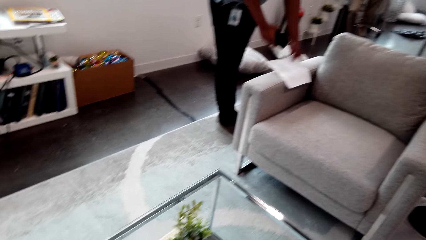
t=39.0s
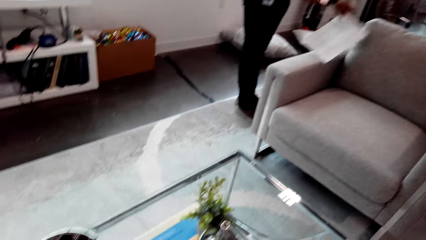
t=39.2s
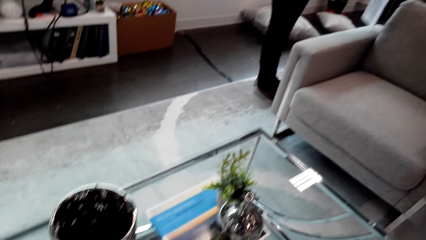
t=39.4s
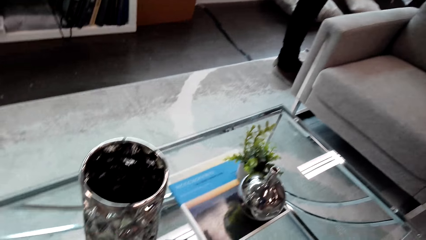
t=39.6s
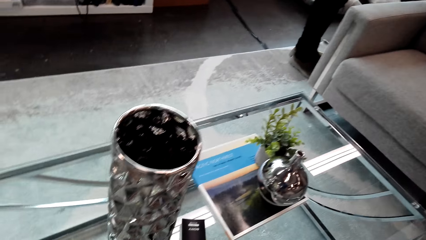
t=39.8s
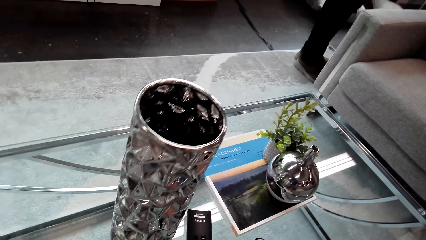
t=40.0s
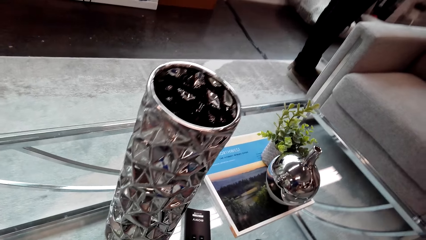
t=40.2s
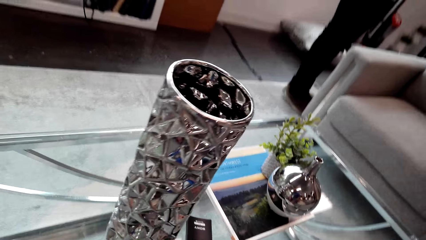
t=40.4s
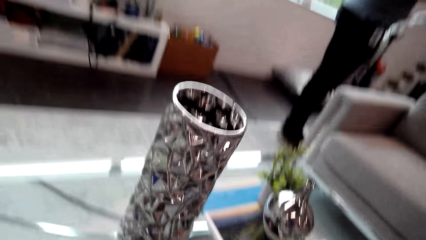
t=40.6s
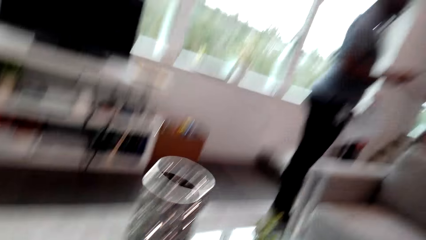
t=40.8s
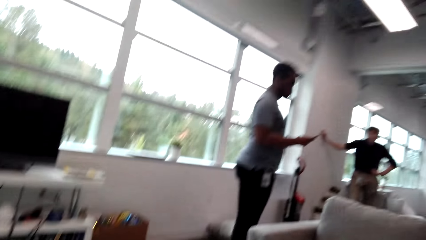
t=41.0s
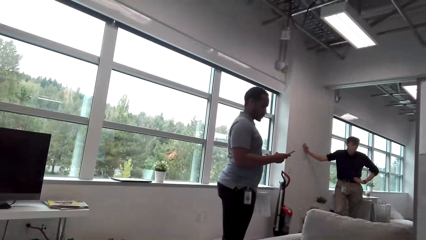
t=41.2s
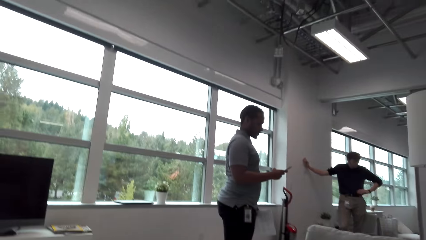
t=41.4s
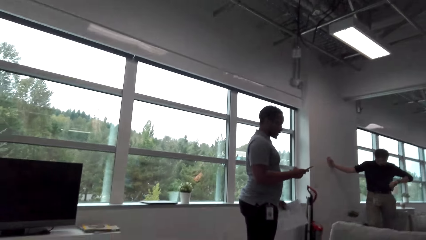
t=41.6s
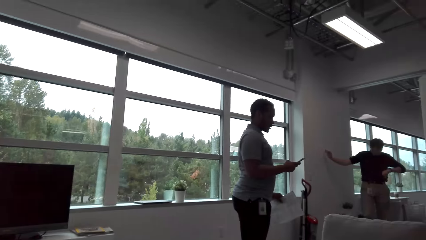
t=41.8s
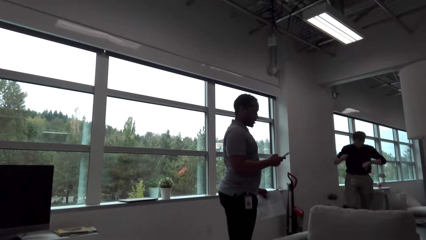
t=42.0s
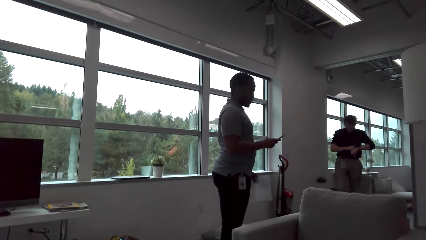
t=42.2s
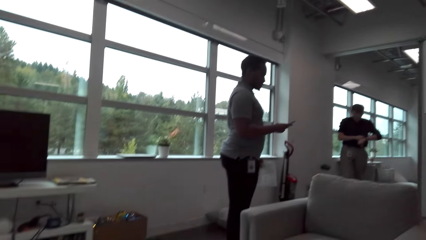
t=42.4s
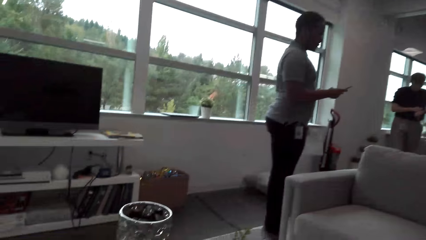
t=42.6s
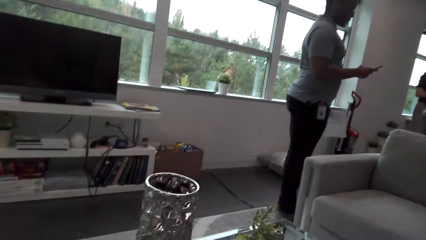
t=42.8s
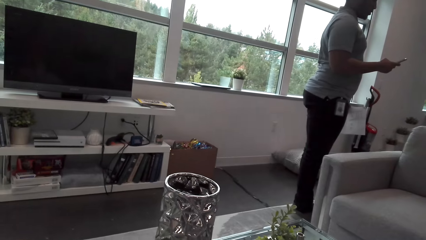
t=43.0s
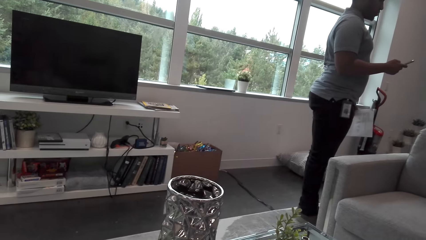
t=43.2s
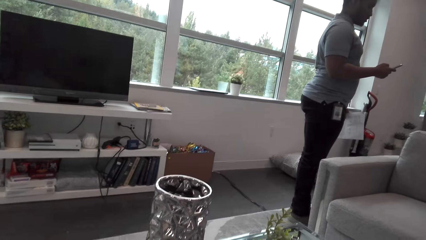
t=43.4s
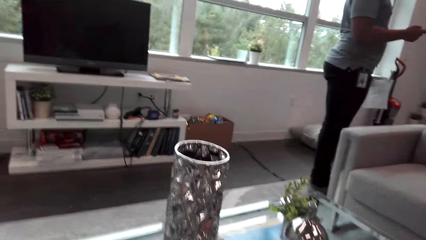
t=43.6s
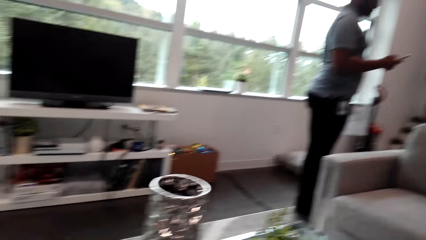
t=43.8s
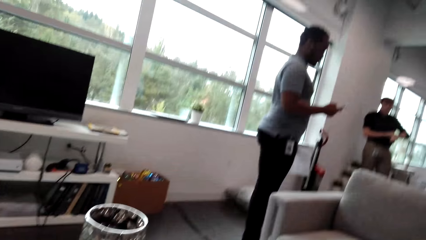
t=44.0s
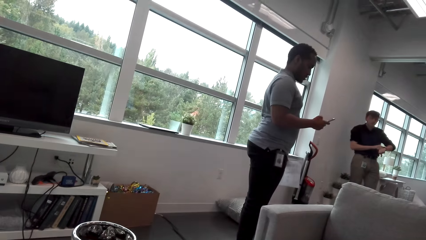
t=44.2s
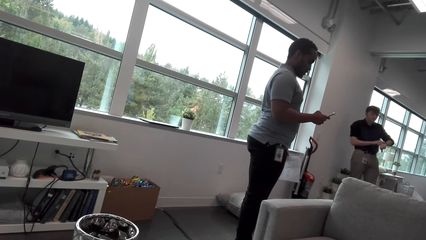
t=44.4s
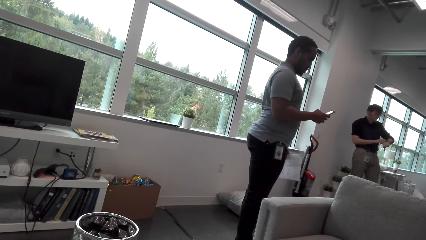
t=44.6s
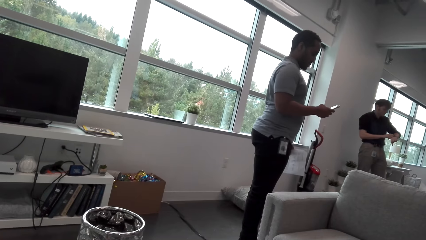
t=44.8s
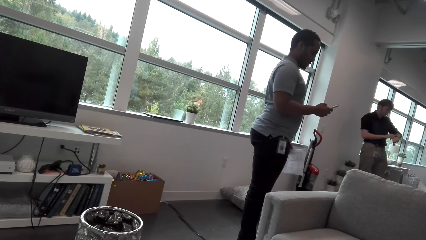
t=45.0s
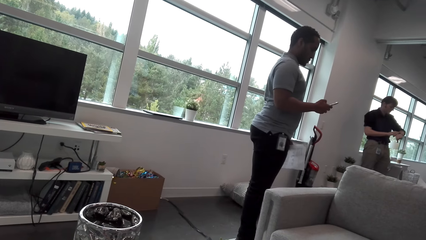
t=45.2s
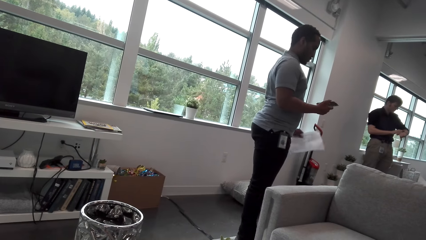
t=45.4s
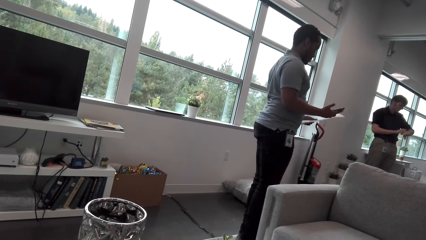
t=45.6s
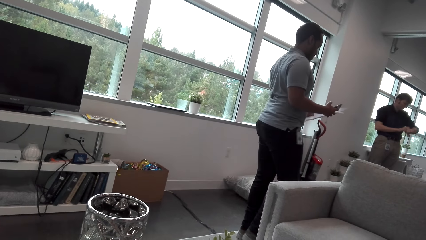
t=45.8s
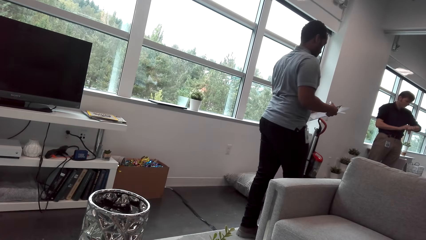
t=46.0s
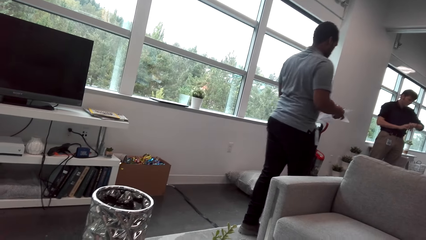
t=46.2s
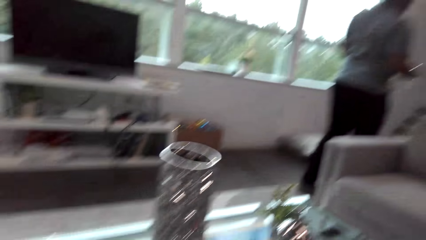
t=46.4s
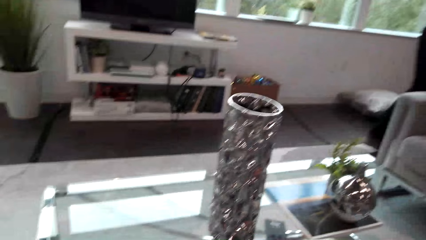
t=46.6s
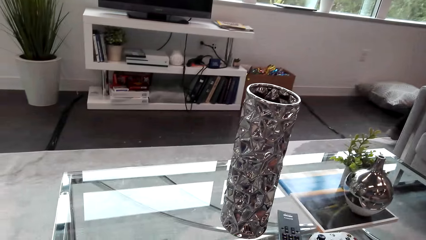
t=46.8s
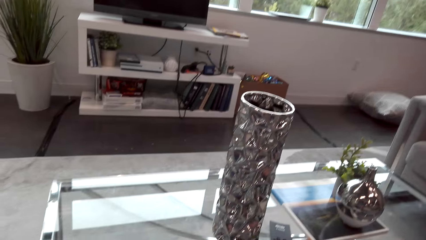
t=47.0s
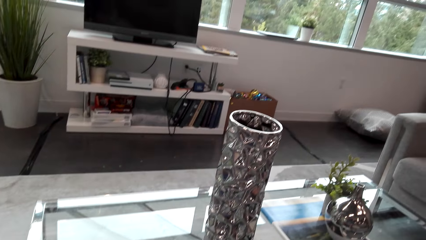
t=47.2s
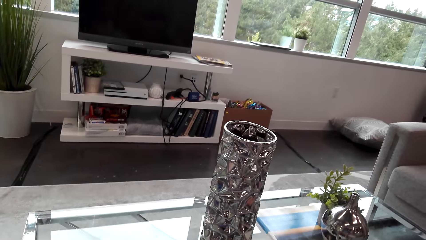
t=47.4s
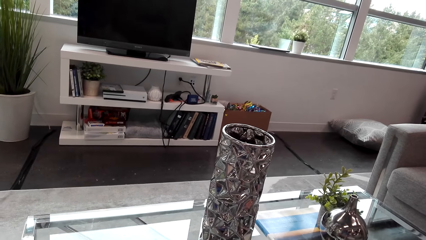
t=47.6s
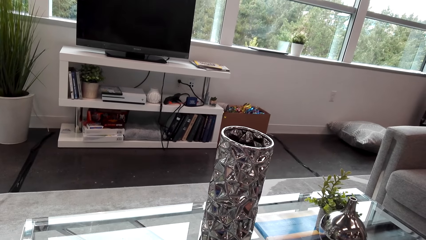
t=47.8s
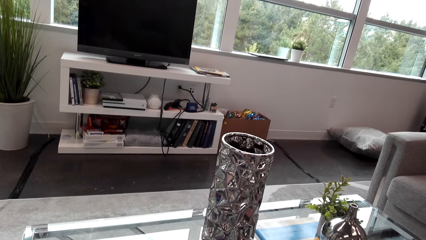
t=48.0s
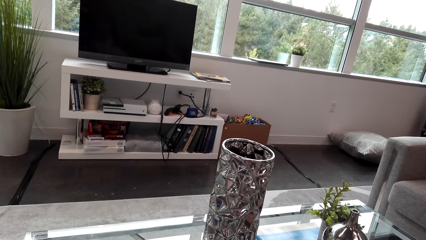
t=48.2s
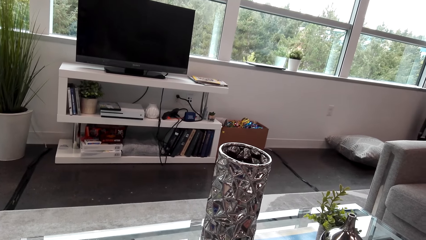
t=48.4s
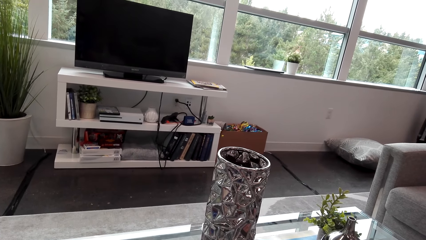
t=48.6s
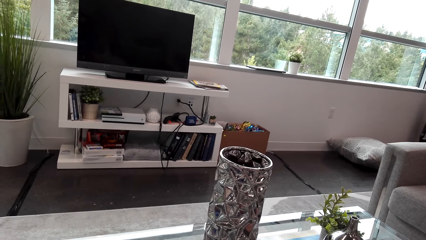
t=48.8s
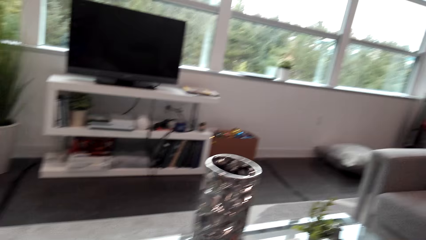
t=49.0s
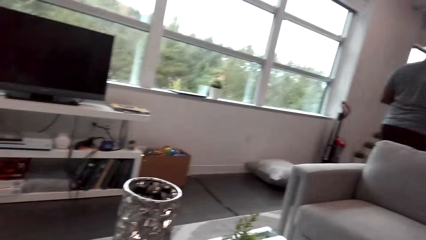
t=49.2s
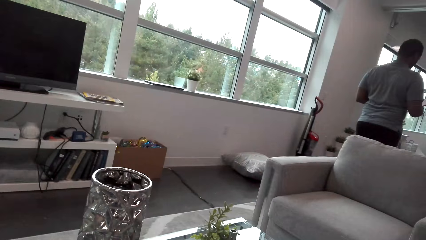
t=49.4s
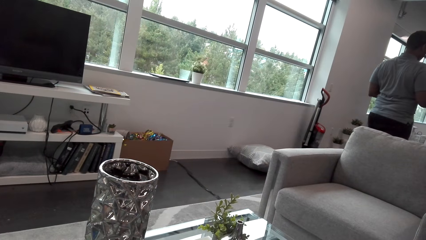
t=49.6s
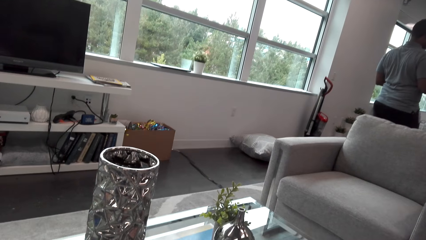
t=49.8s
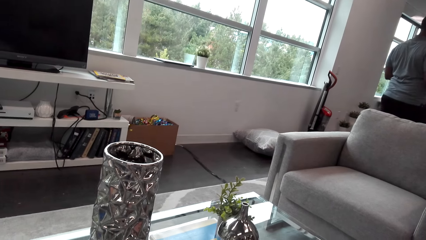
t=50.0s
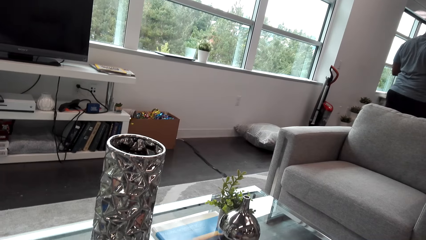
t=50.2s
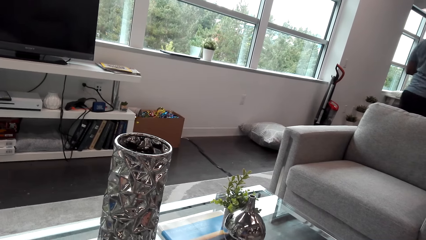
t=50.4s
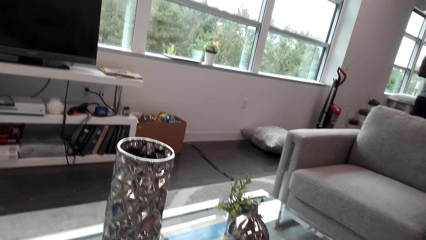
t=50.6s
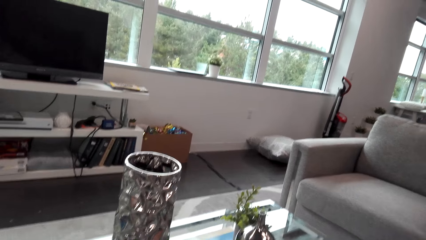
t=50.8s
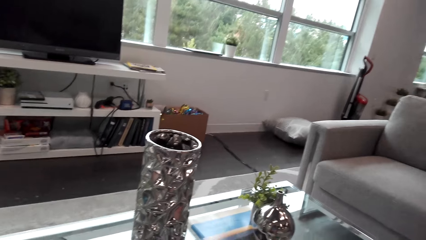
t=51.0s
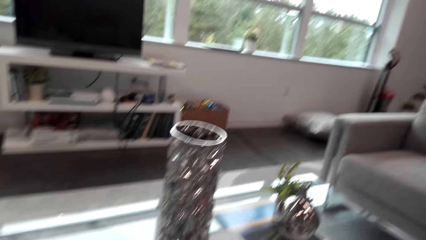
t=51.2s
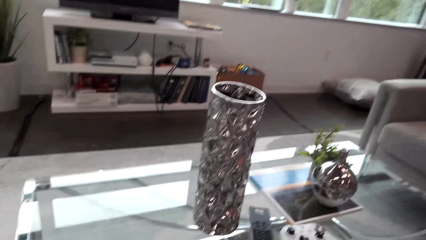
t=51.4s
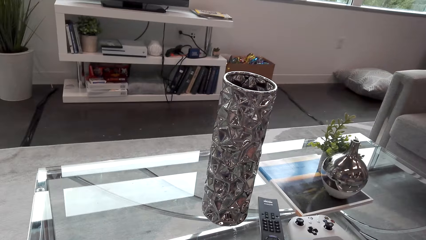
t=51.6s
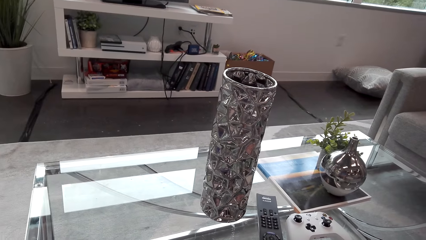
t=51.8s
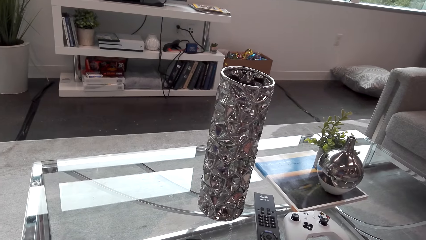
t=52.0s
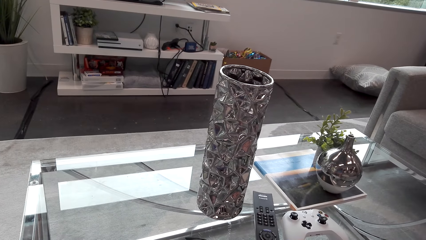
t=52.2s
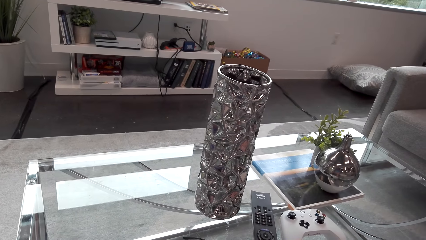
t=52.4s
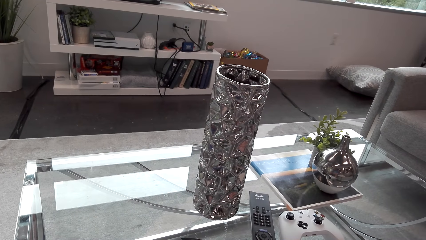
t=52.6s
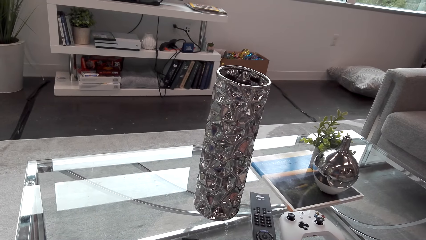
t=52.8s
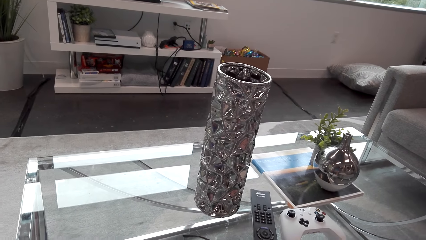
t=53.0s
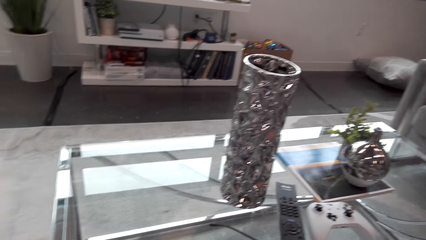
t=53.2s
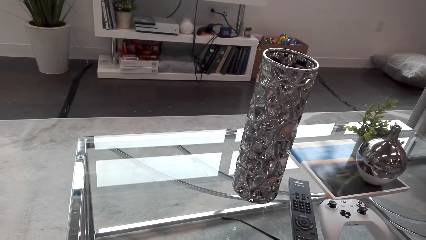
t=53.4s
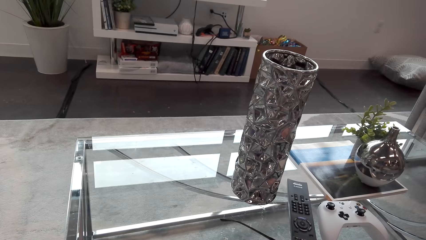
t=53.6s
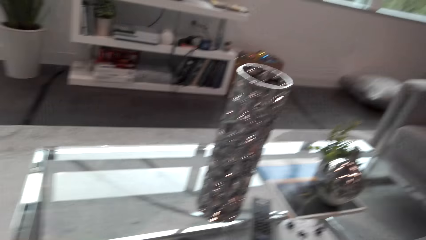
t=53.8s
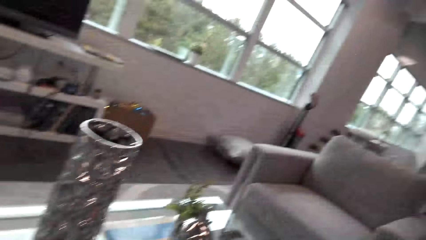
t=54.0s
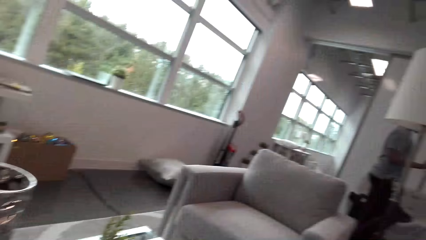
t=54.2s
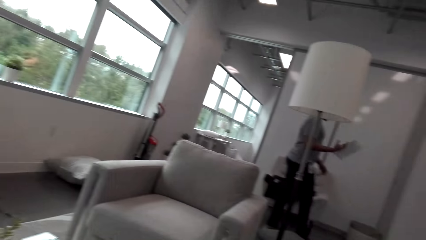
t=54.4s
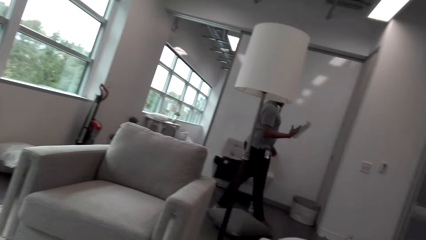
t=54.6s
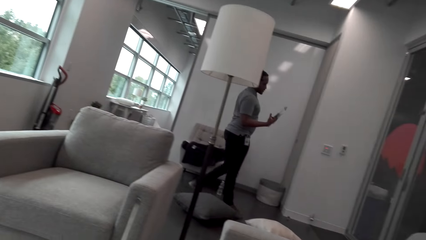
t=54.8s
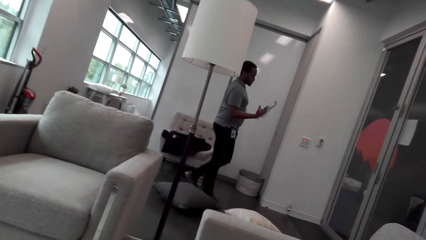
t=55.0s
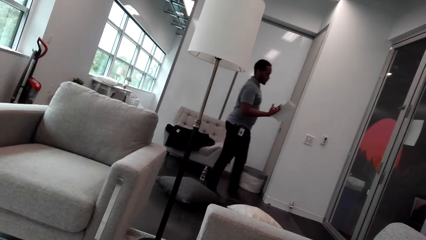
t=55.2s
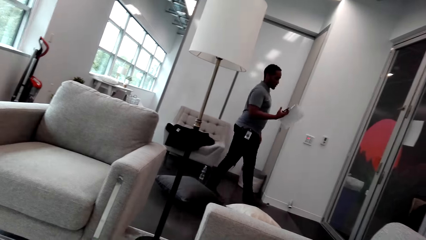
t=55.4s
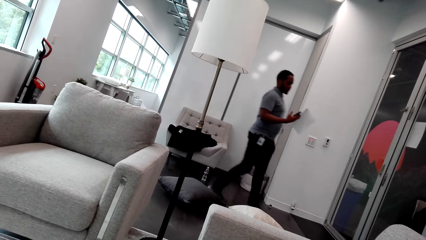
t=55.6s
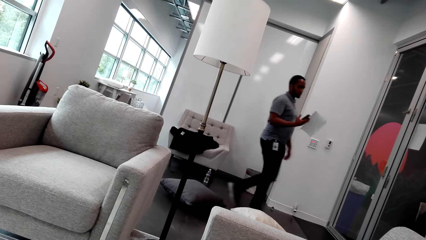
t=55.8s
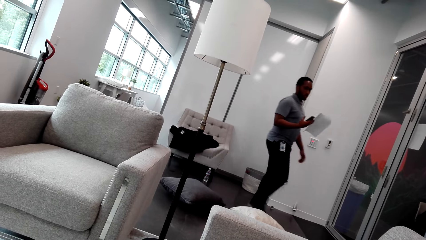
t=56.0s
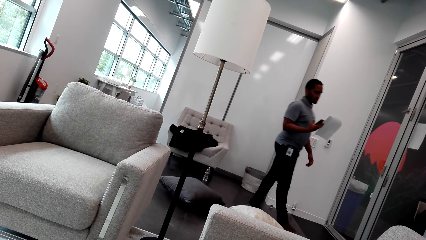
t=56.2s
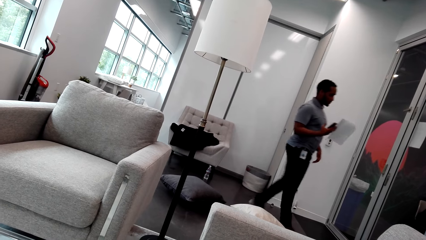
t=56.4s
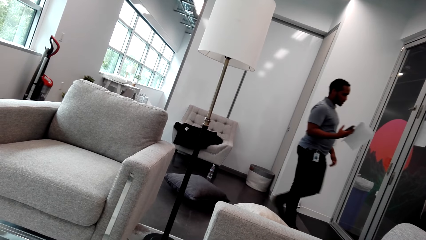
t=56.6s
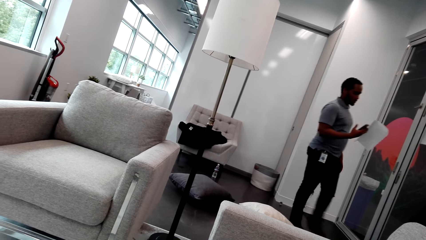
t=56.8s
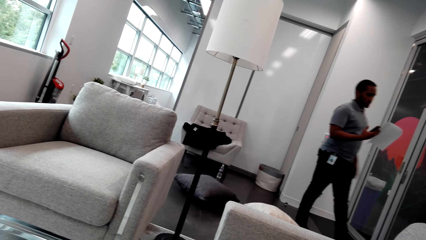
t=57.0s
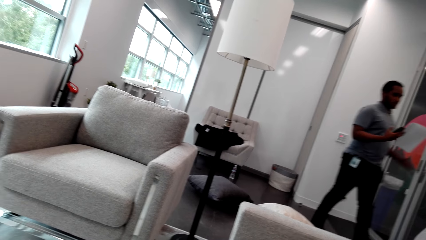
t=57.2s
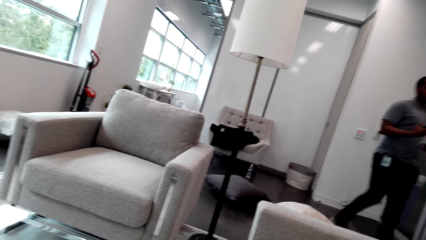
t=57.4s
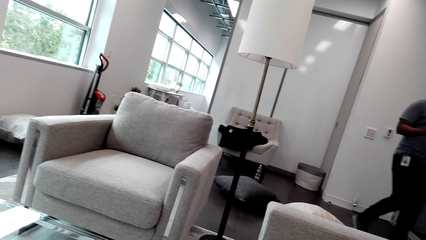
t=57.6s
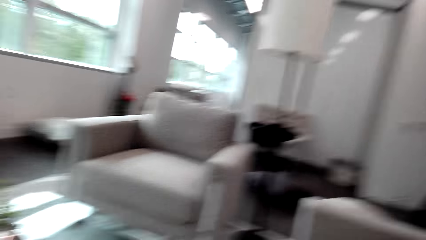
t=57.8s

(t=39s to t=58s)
A man picks up the phone and paper on the couch. The camera wearer sits on the couch. The man operates the phone. The camera wearer looks around. Another man converses with the first man. The first man walks around and converses with the camera wearer on his way in the room.
